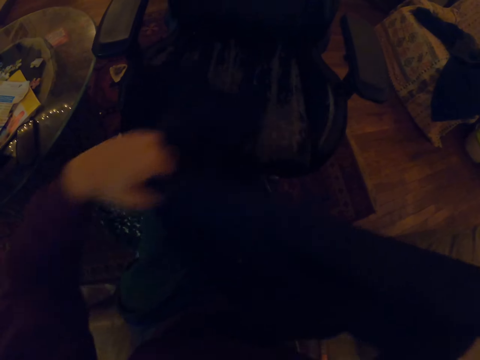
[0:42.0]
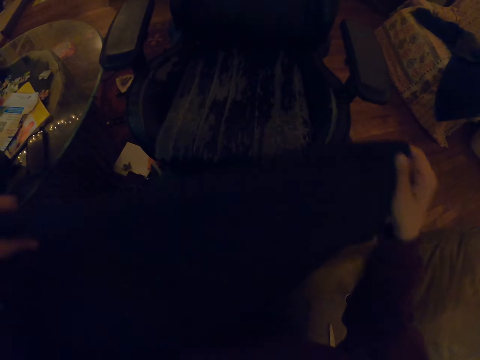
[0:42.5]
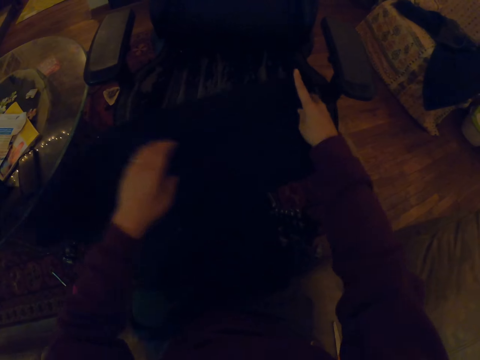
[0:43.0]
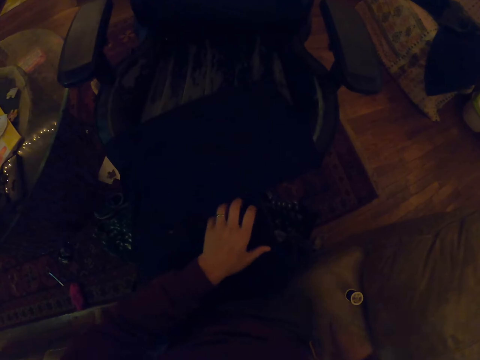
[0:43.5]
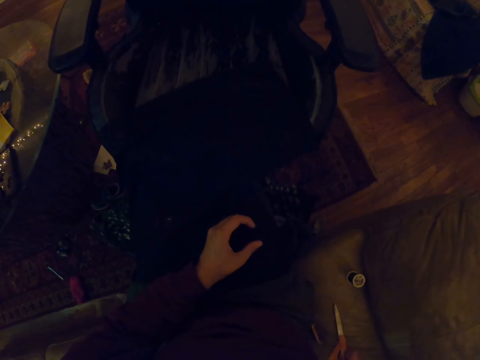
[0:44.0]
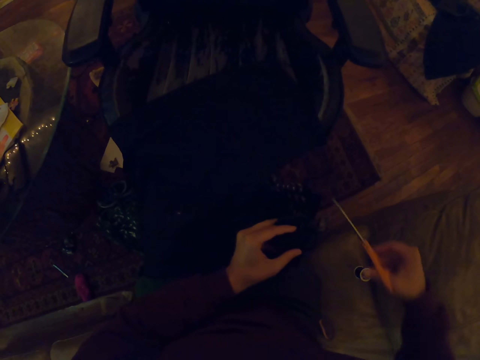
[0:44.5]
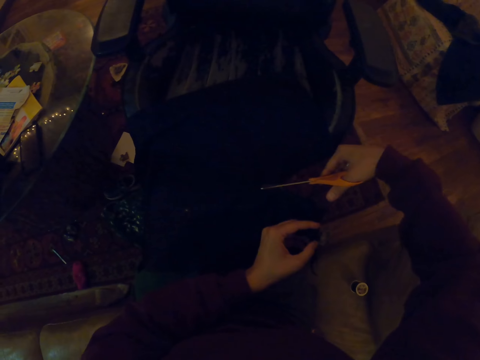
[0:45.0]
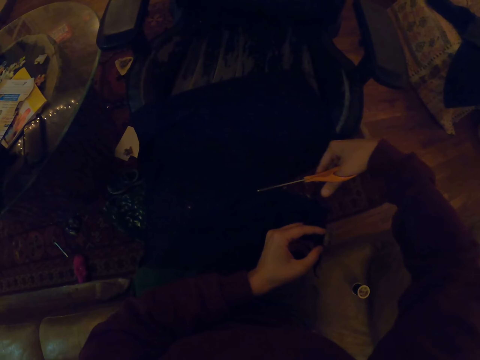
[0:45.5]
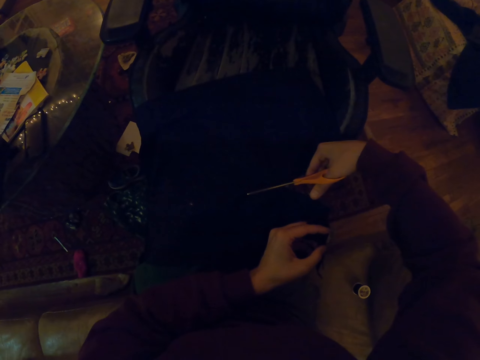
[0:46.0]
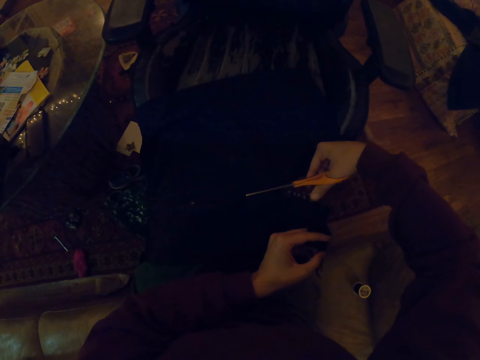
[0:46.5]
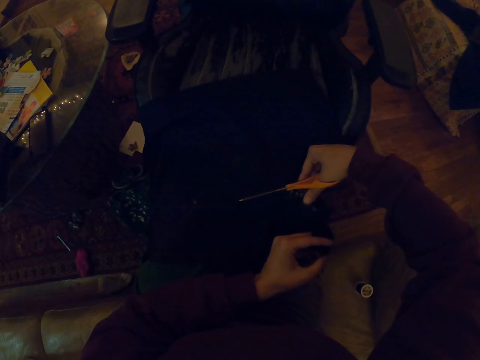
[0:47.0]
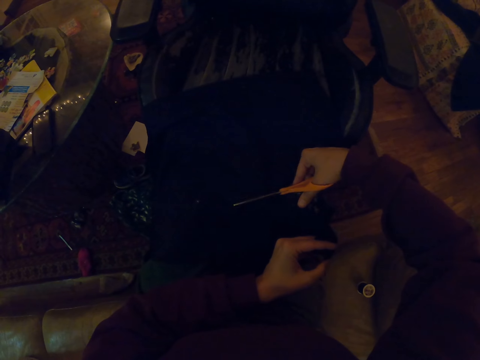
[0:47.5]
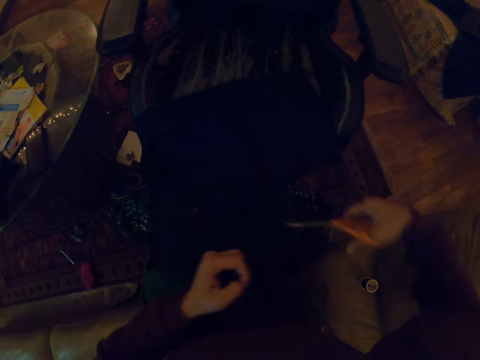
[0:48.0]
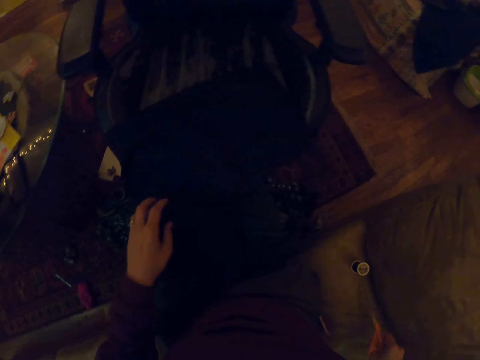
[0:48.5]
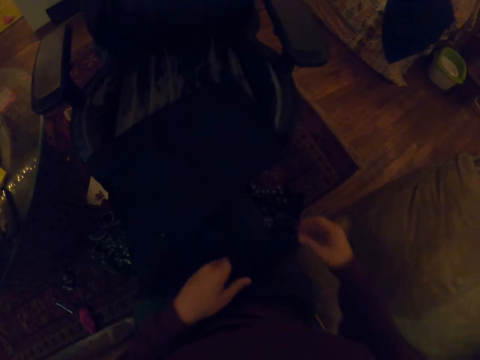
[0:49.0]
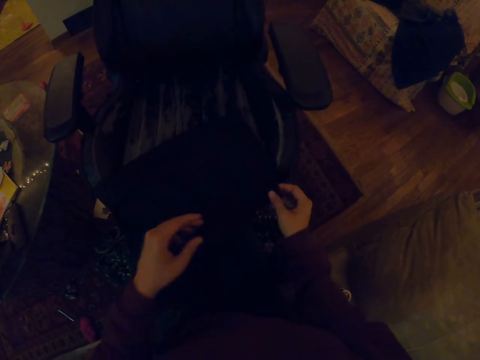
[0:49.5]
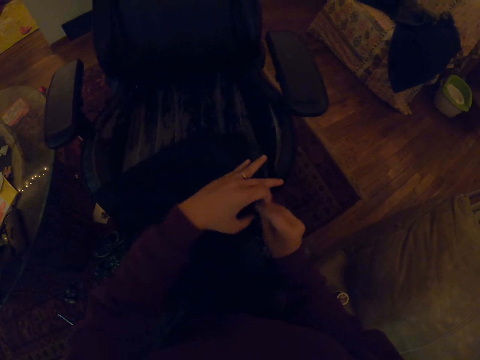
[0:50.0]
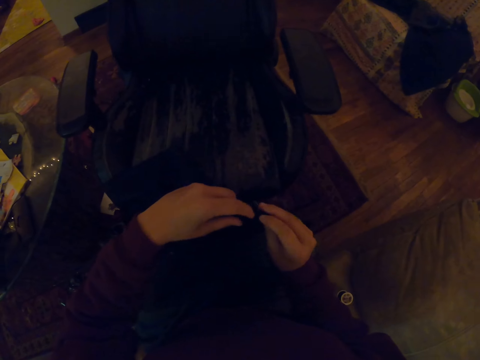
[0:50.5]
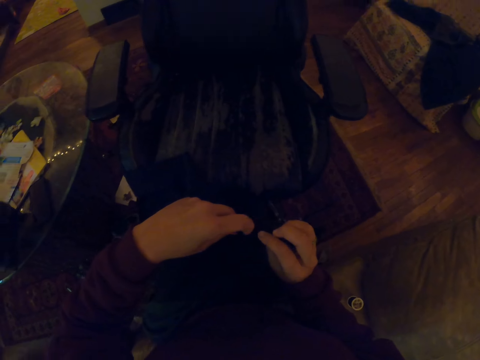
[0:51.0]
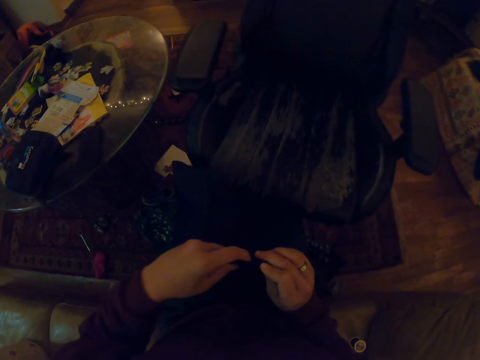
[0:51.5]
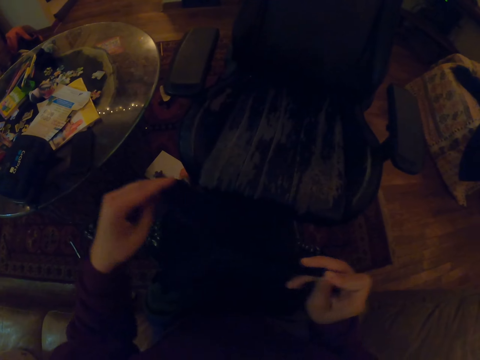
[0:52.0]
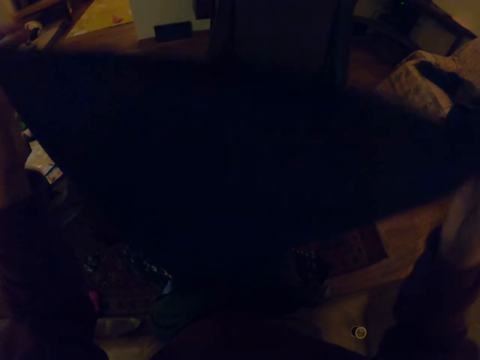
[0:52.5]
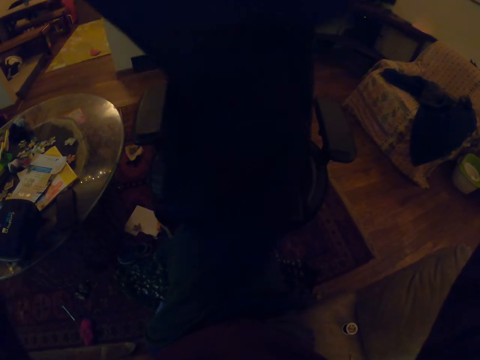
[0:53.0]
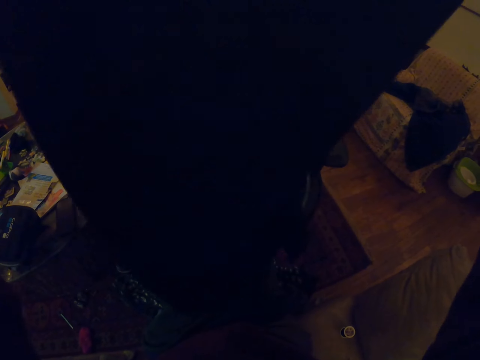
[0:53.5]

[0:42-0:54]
The camera wearer turns over the piece of cloth. They cut the piece of cloth. They place the scissors down.

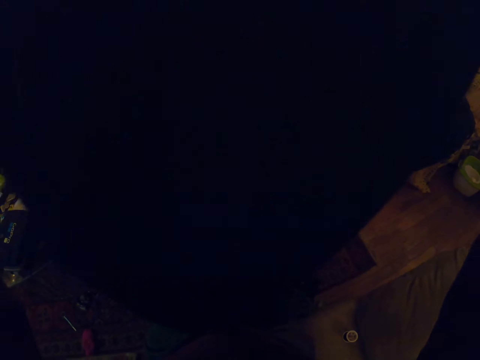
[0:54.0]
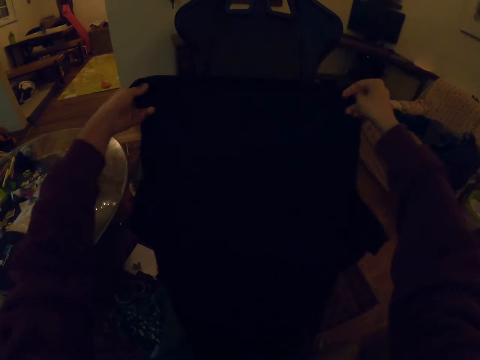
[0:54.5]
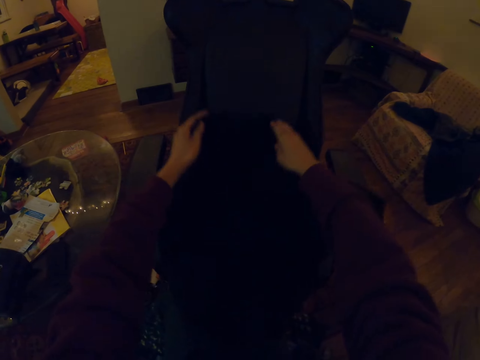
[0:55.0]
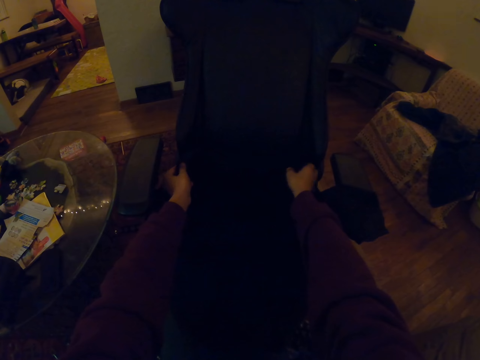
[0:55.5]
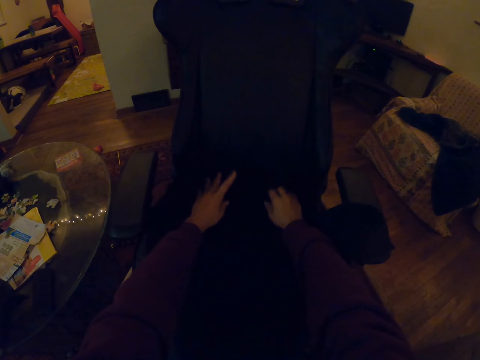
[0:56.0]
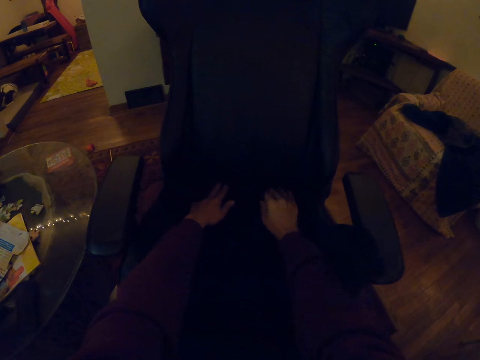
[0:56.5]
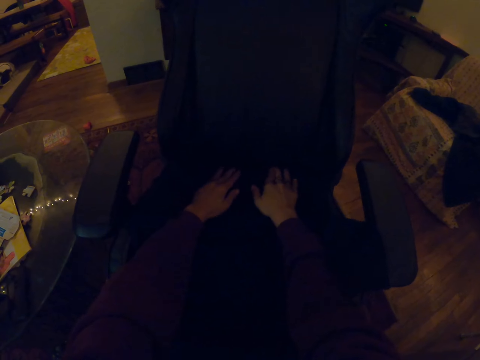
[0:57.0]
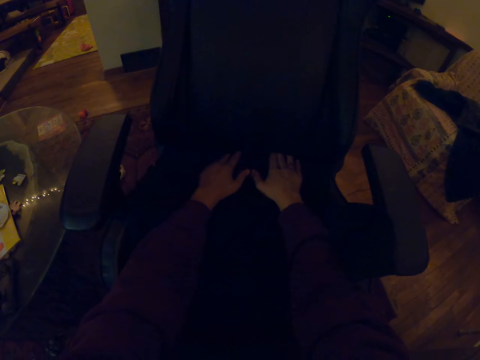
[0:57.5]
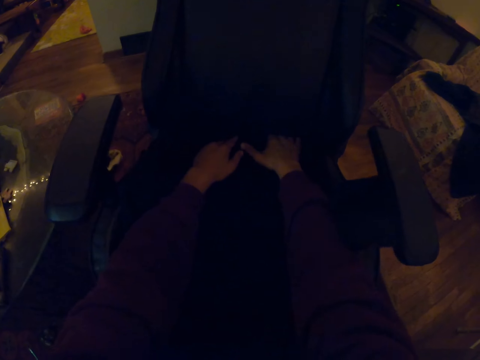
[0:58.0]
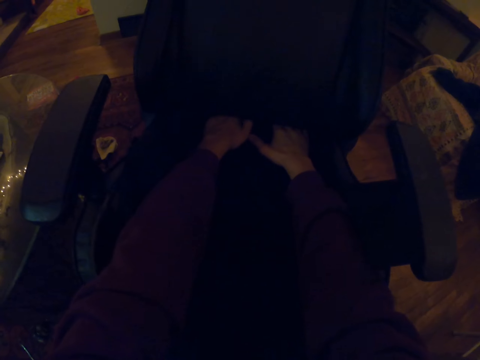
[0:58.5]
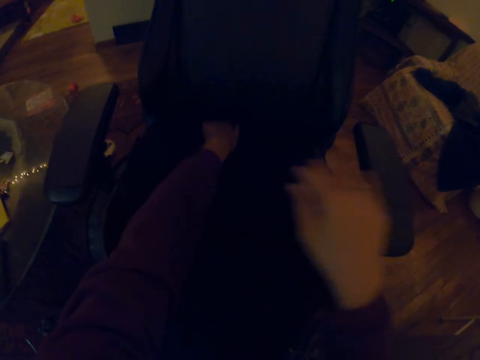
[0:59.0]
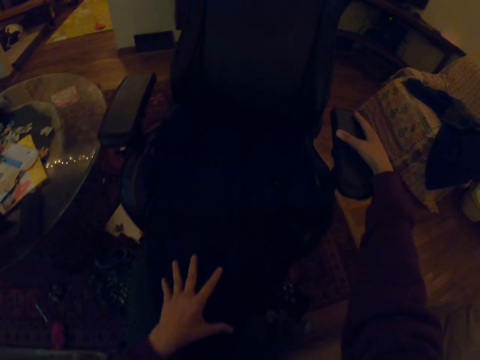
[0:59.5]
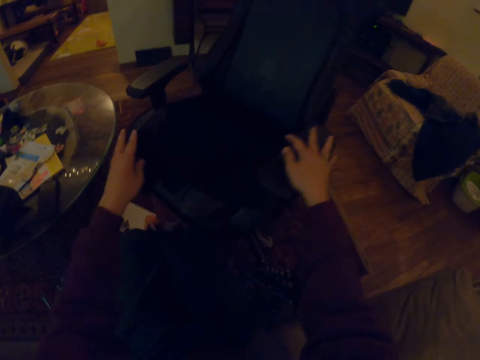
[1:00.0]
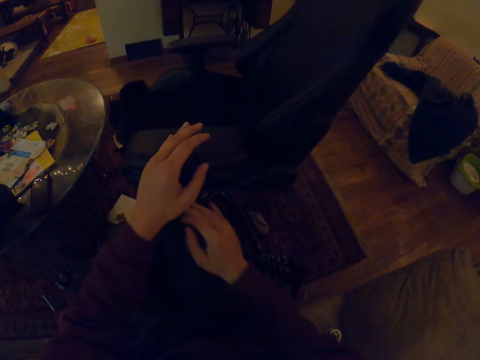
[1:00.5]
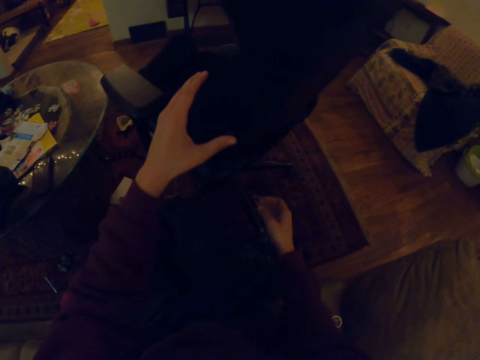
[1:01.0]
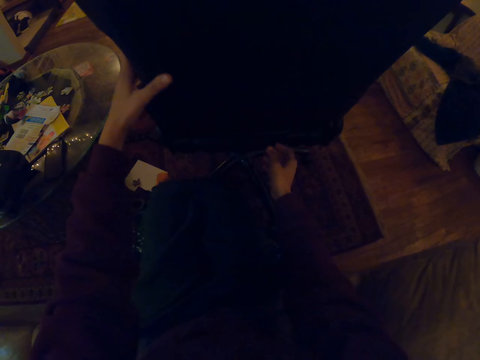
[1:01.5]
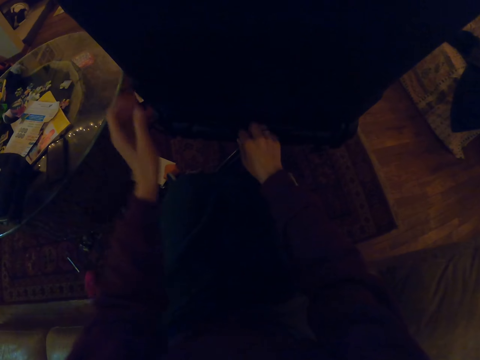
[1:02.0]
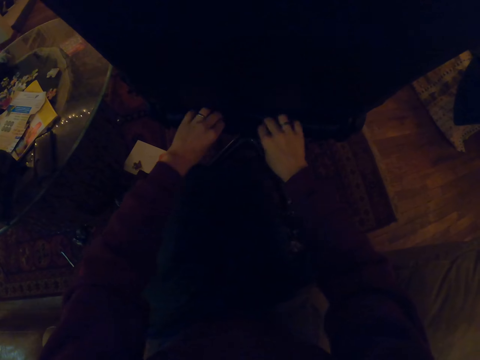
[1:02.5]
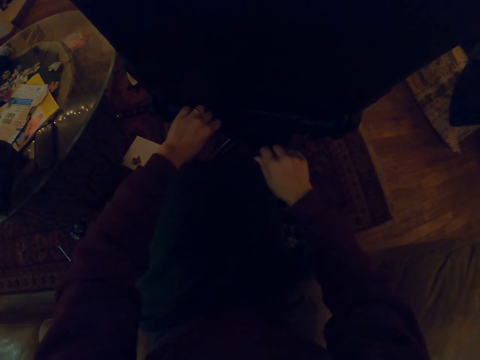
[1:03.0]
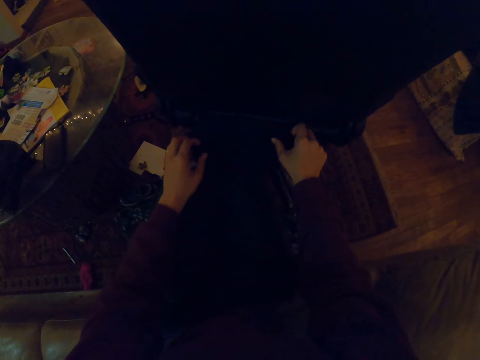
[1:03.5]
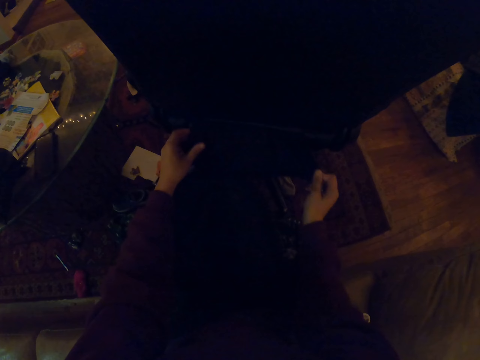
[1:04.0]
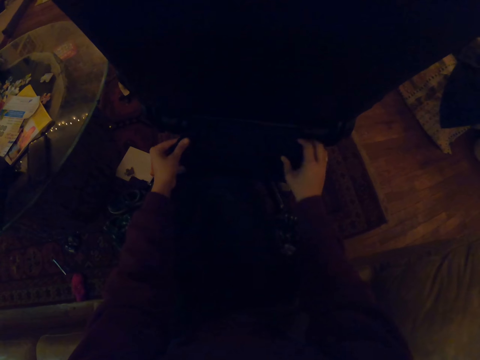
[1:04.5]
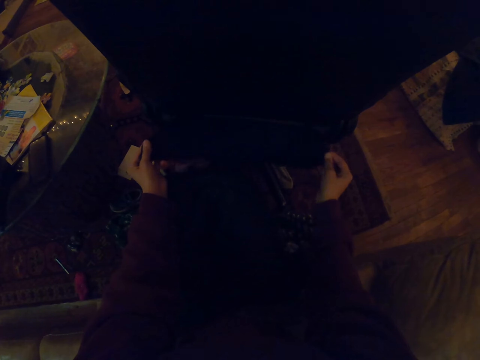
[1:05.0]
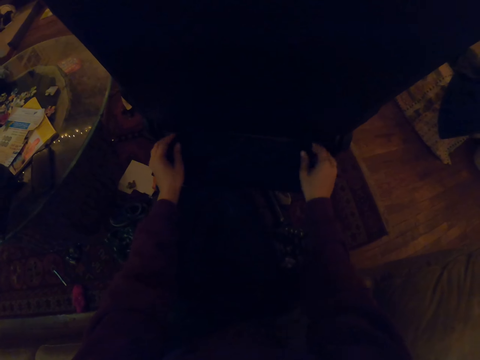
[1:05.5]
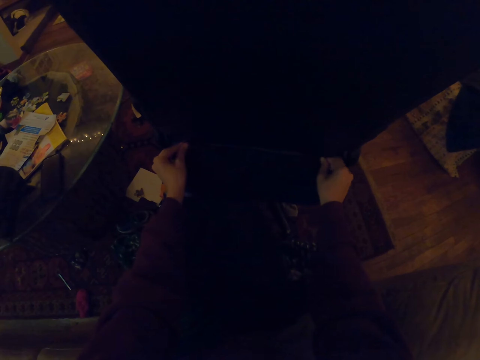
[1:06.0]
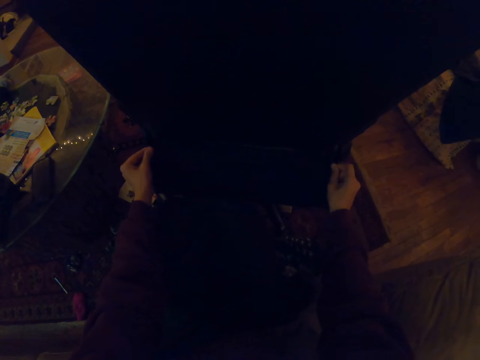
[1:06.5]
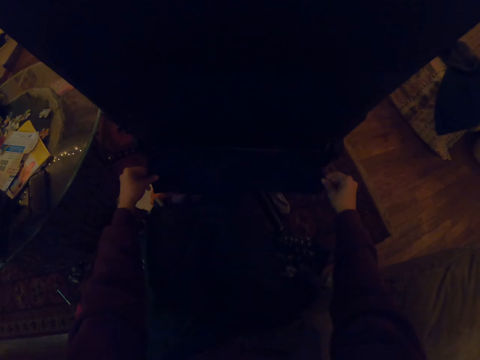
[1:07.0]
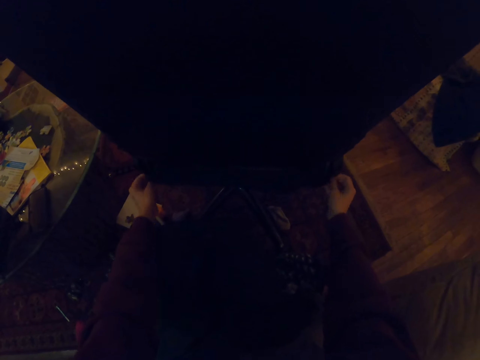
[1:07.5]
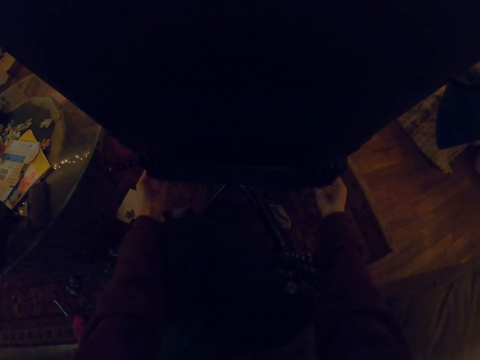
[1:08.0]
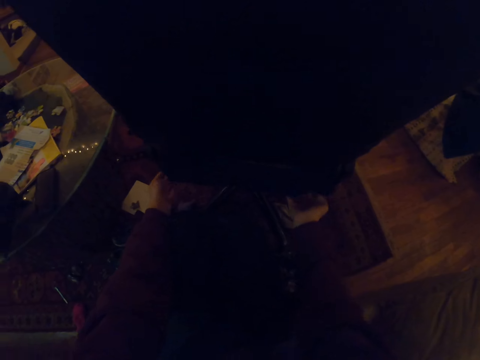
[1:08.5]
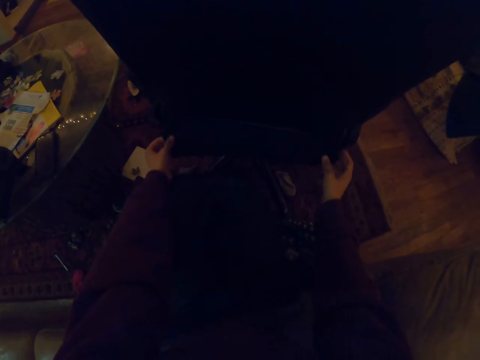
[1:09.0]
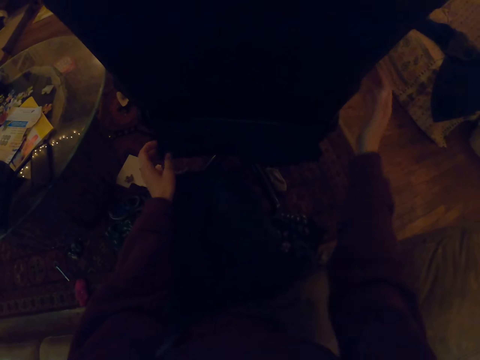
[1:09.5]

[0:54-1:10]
The camera wearer lifts up the piece of cloth. They place the piece of cloth on the chair. They rotate the chair. They fit the cloth on the chair. They stretch the piece of cloth from the back of the chair.
